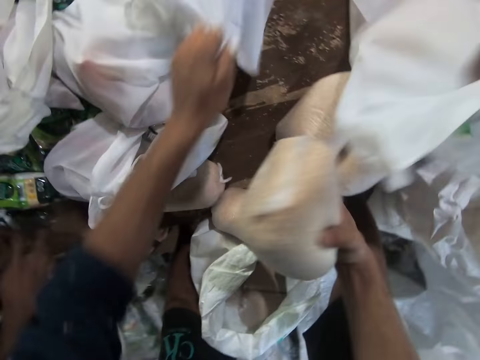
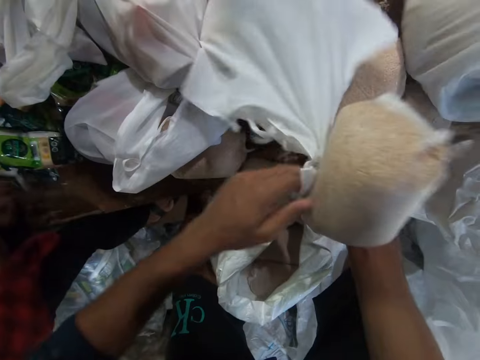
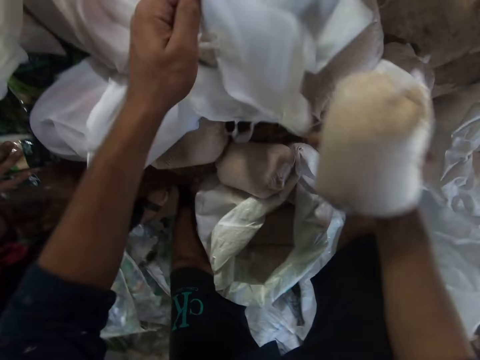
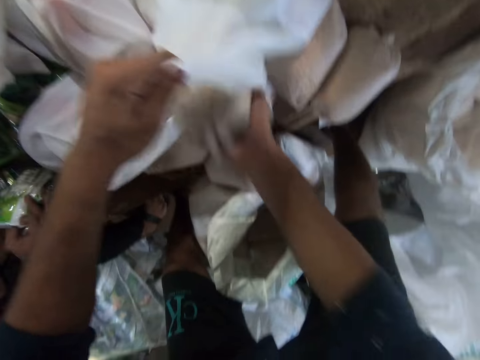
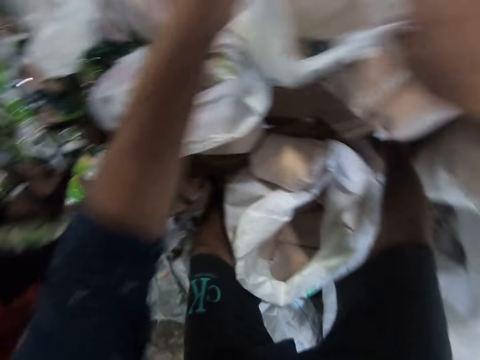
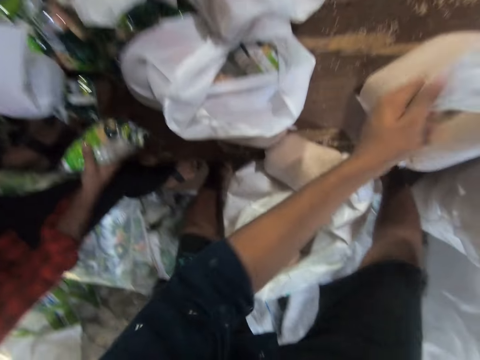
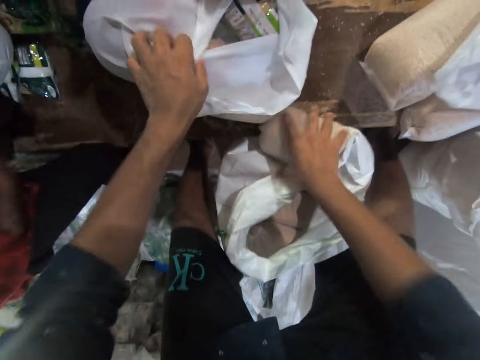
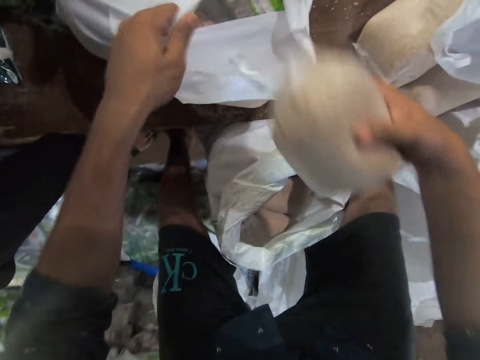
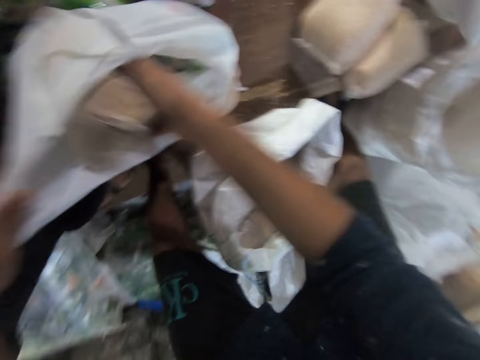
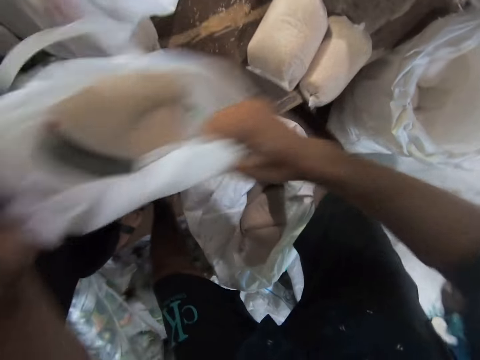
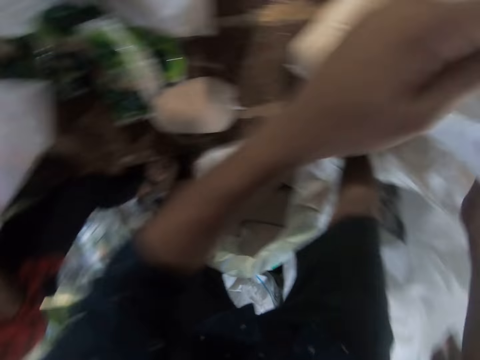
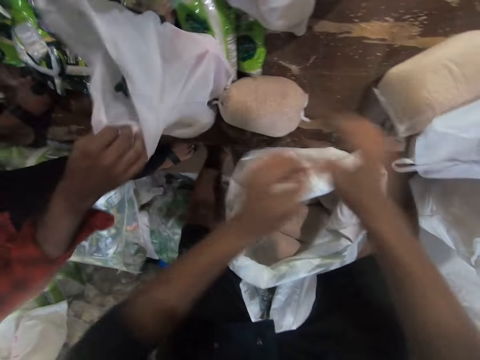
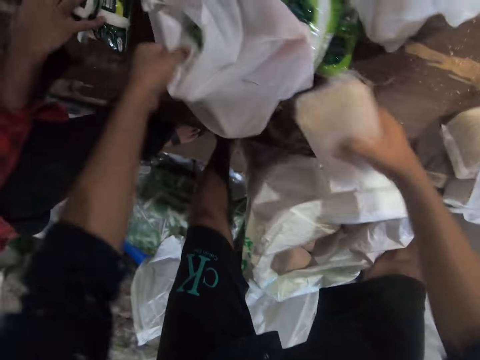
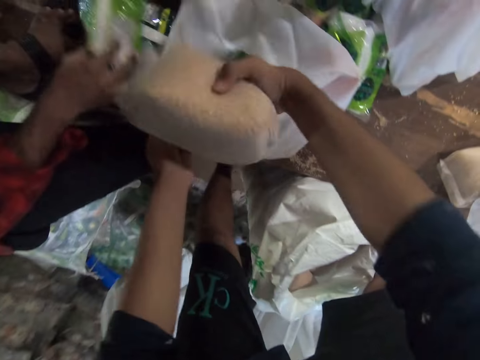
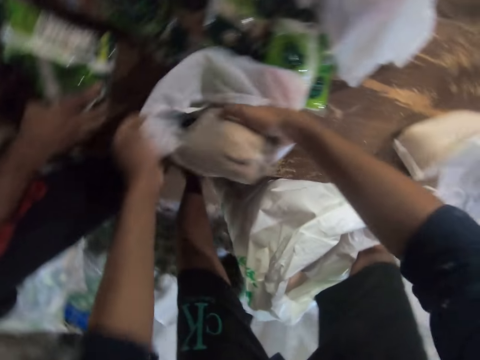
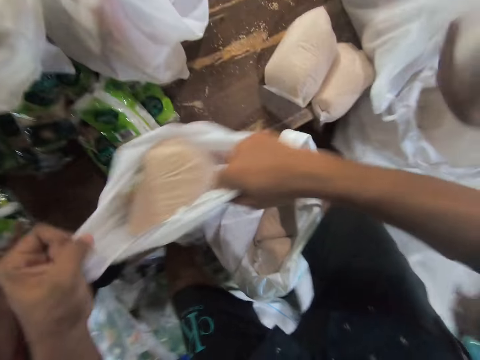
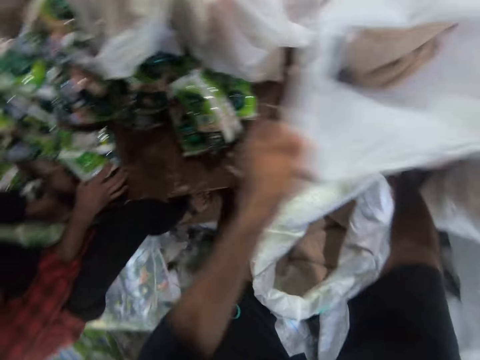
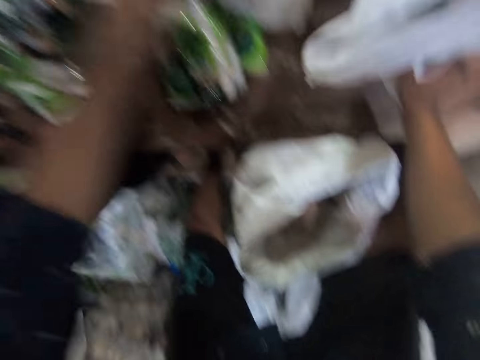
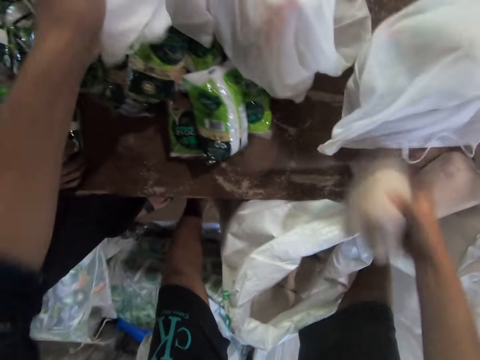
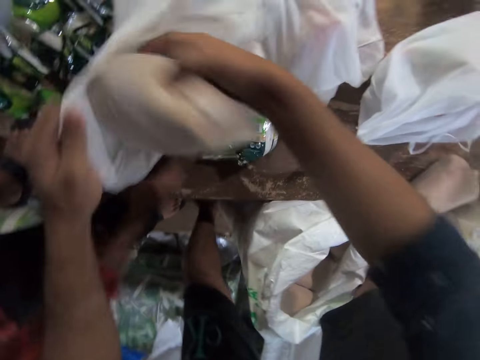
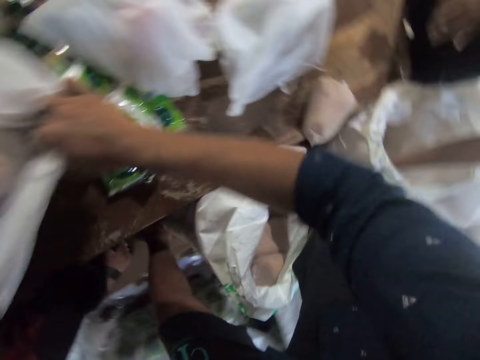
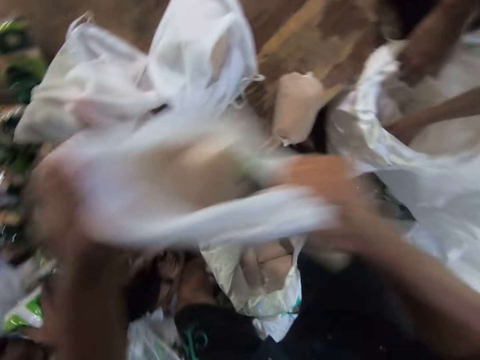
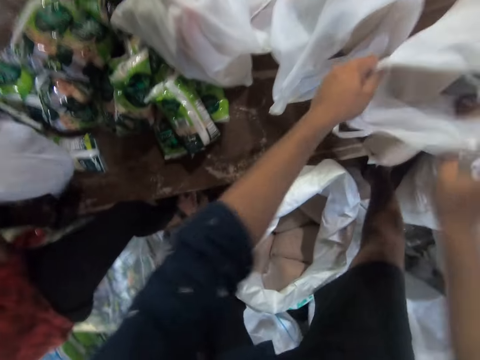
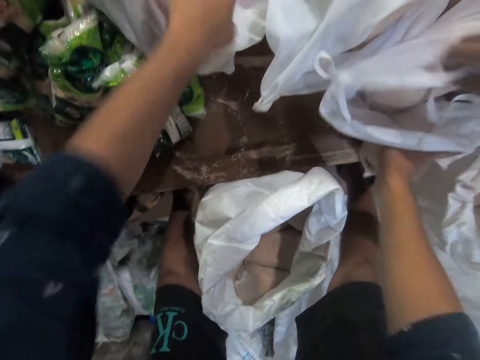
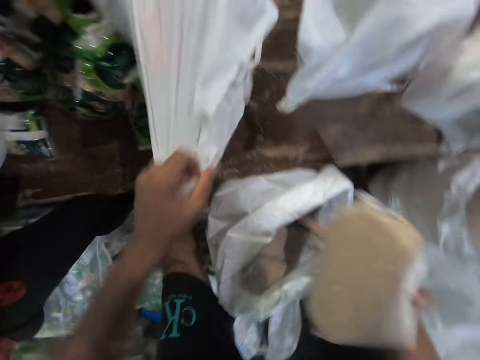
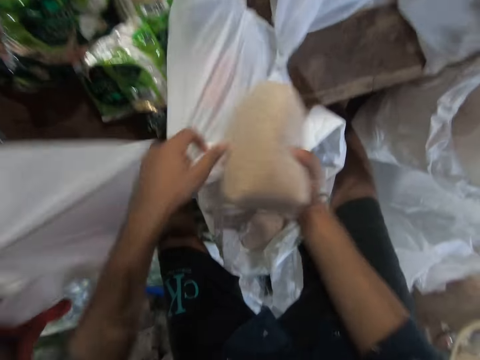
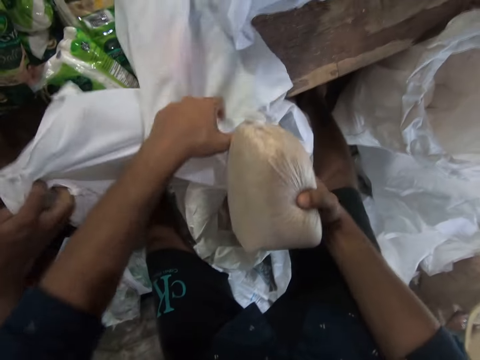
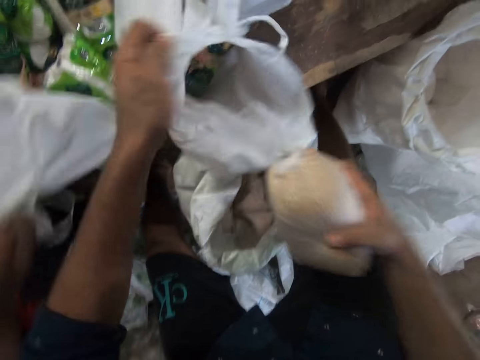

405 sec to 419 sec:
The camera wearer picks another plastic or paper bag with his left hand. He puts the bag of rice into the plastic bag. The colleague picks a packaged food from the table with his right hand. The camera wearer picks the plastic bag with both hands. He interacts with his colleague. He drops the plastic bag on the right side of the table. He passes the paper bag to a man. He picks another bag of rice from the table with his right hand and another plastic bag with his left hand. He puts the bag of rice into the plastic bag. He picks the plastic bag with both hands. He drops the plastic bag on the right side of the table. He passes the paper bag to the man. The colleague drops another plastic bag on the table with his right hand. The camera wearer picks another bag of rice from the table with his right hand and another plastic bag with his left hand. The colleague picks a packaged food from the table with his right hand. The camera wearer puts the bag of rice into the plastic bag. He picks the plastic bag with both hands. He passes the paper bag to the man. He drops the plastic bag on the right side of the table. The colleague picks a packaged food from the table with his right hand. The camera wearer picks another bag of rice from the table with his right hand and another plastic bag with his left hand. He puts the bag of rice into the plastic bag. He picks the plastic bag with both hands. He passes the paper bag to the man. He drops the plastic bag on the right side of the table. He puts something in the paper bag. He picks another bag of rice from the table with his right hand and another plastic bag with his left hand. The colleague drops another plastic bag on the table with his right hand.

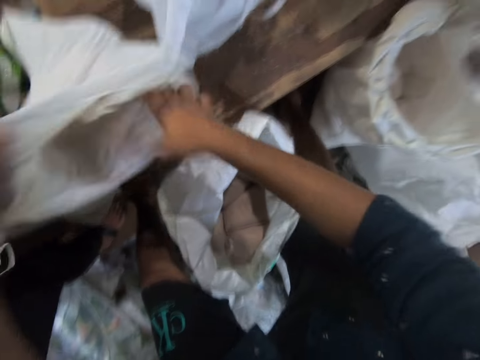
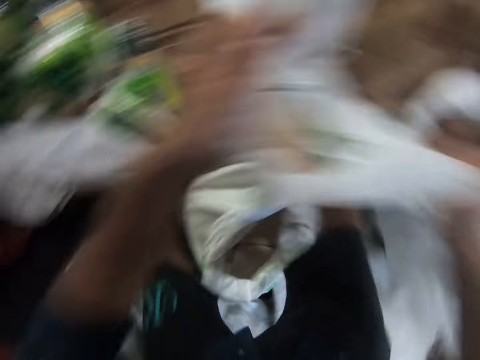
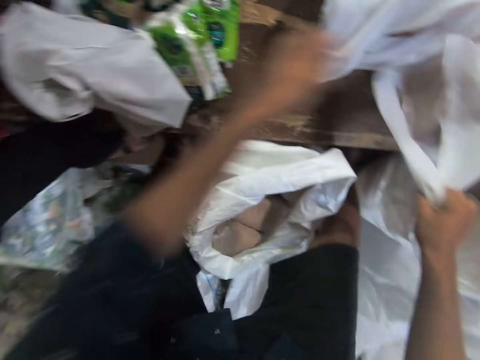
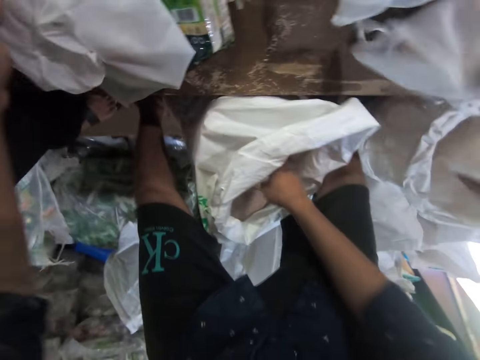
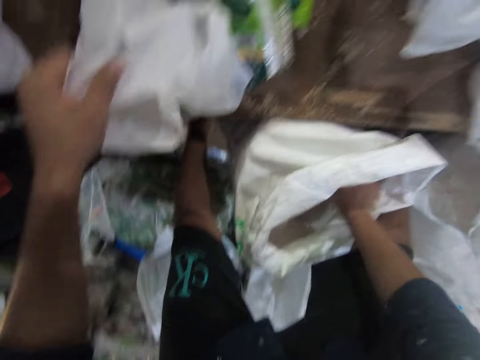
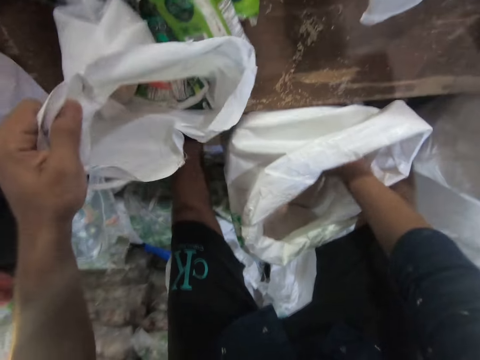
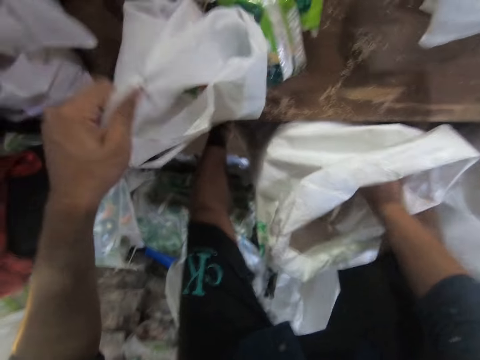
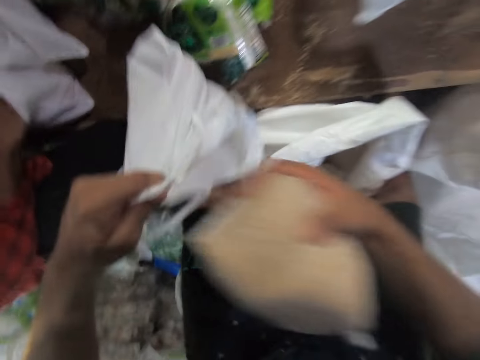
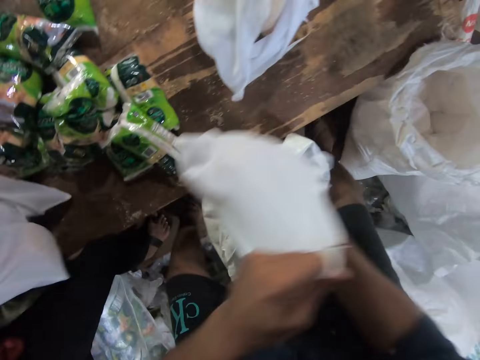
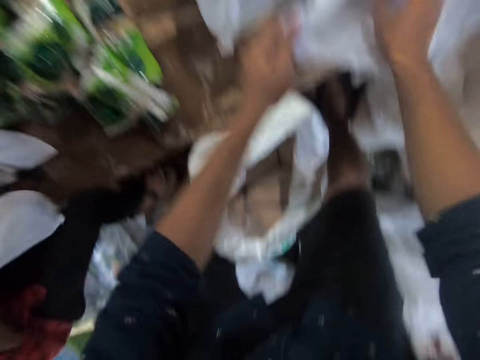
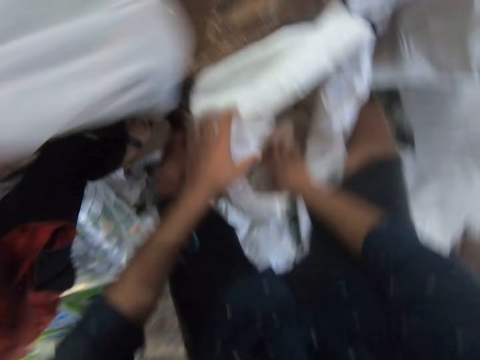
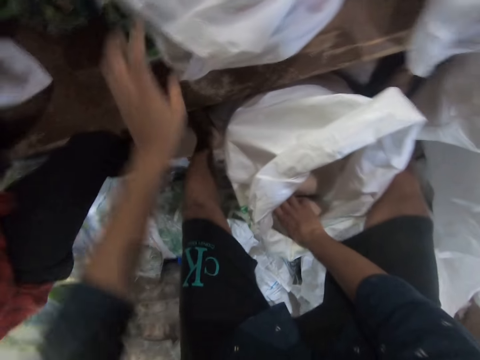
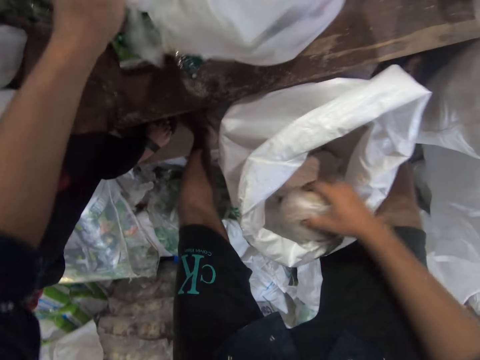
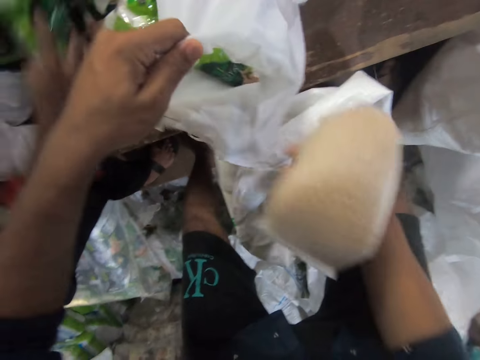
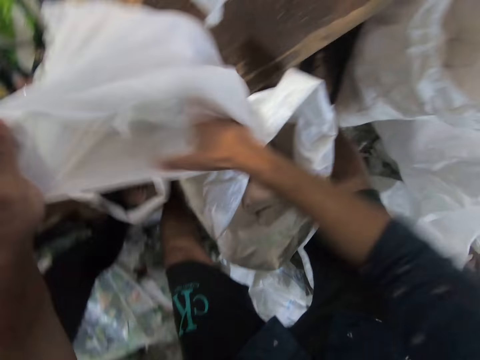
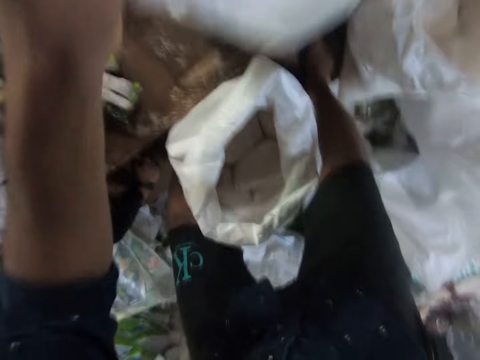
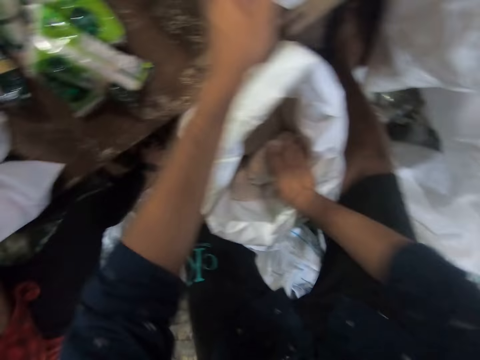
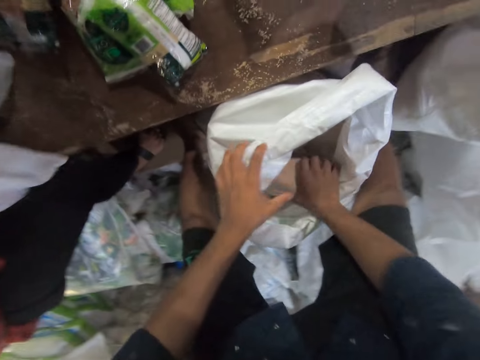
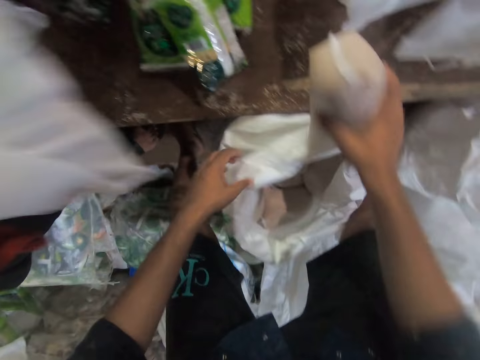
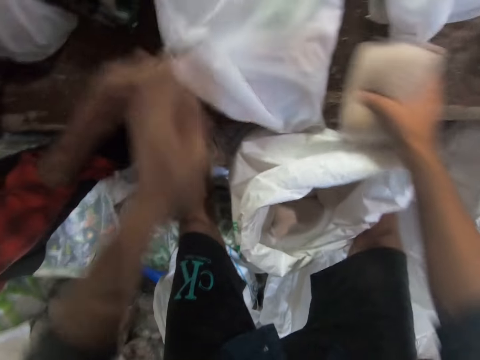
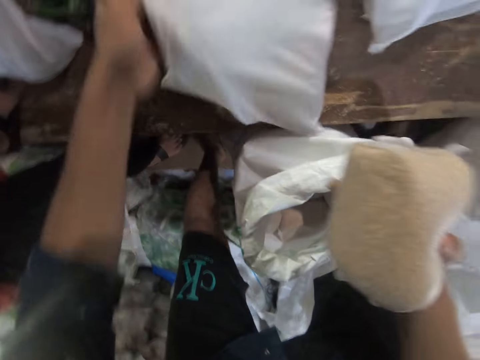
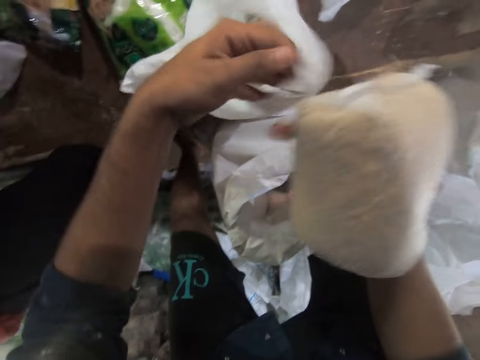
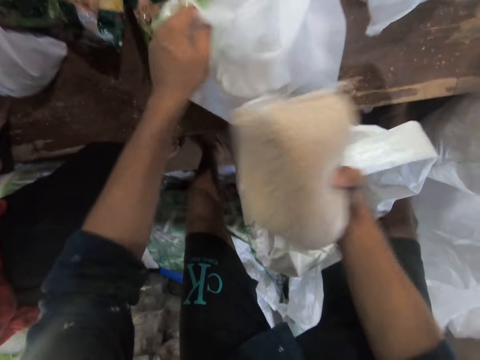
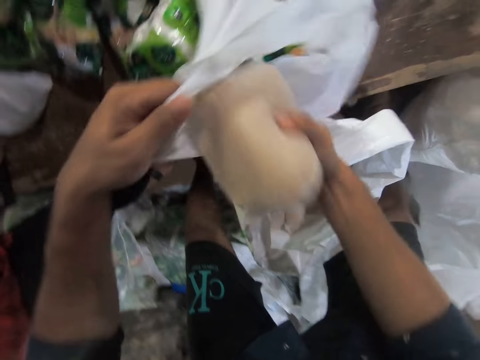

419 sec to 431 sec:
The camera wearer puts the bag of rice into the plastic or paper bag. He picks the plastic bag with both hands. He passes the paper bag to a man. The colleague drops another plastic bag on the table with his right hand. The camera wearer drops the plastic bag on the right side of the table. He picks another bag of rice from the sack with his right hand and another plastic bag from the table with his left hand. He puts the bag of rice into the plastic bag. He drops the plastic bag on the right side of the table. He passes the paper bag to the man. He picks the plastic bag from the table with his left hand. The colleague drops another plastic bag on the table with his right hand. The camera wearer picks another bag of rice from the sack with his right hand. He puts the bag of rice into the plastic bag. He picks the plastic bag with both hands. He drops the plastic bag on the right side of the table. He passes the paper bag to the man. He picks another bag of rice from the sack with his right hand. The colleague passes a paper bag. The colleague interacts with the camera wearer and drops another plastic bag on the table with his right hand. The camera wearer picks the bag of rice from the table. He places the bag of rice on the table. He puts something in the paper bag. He picks the plastic bag from the table with his left hand.
